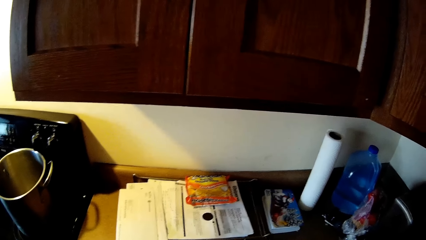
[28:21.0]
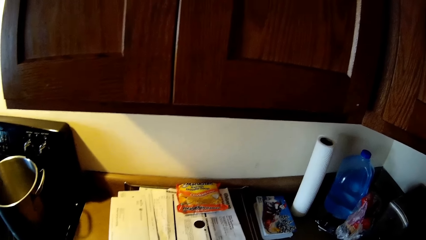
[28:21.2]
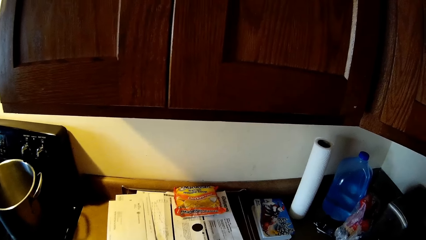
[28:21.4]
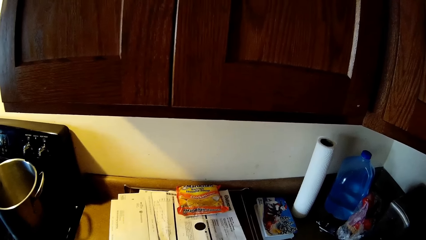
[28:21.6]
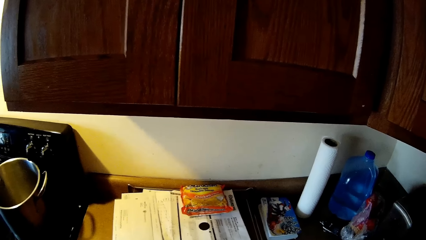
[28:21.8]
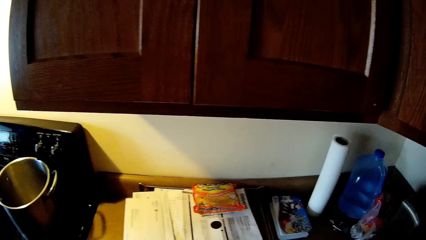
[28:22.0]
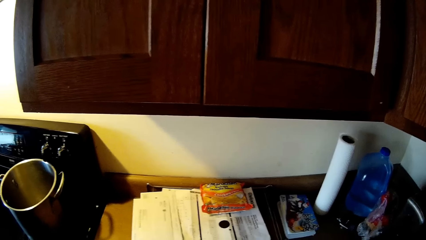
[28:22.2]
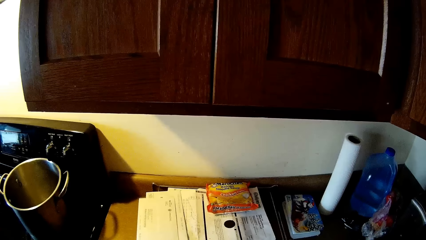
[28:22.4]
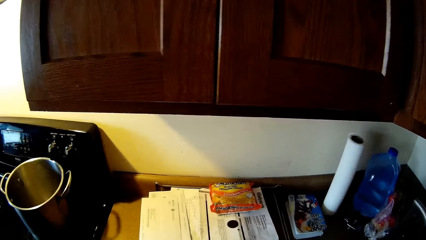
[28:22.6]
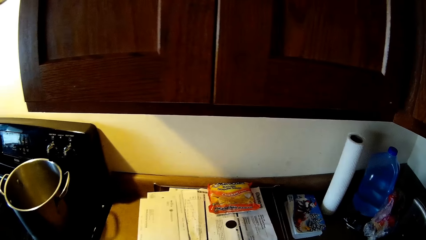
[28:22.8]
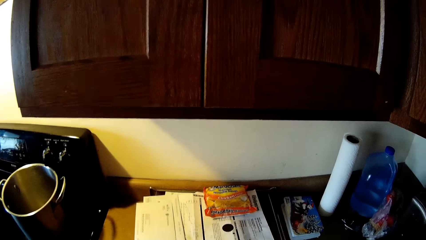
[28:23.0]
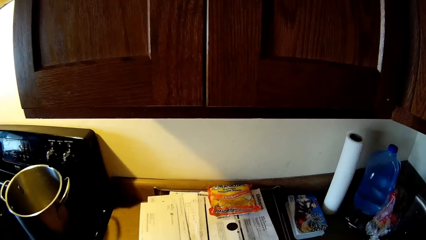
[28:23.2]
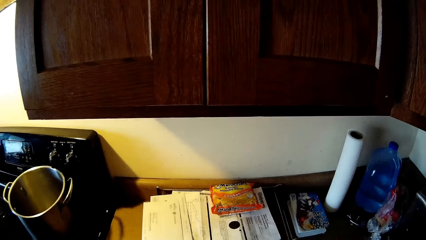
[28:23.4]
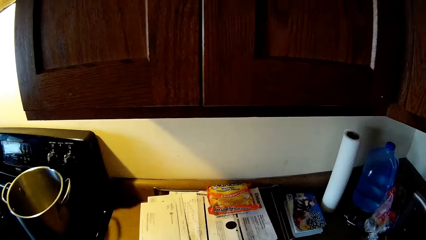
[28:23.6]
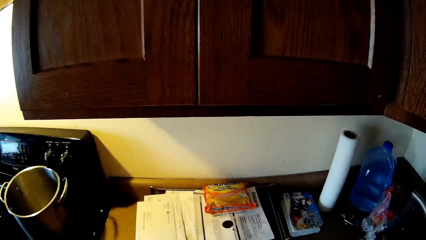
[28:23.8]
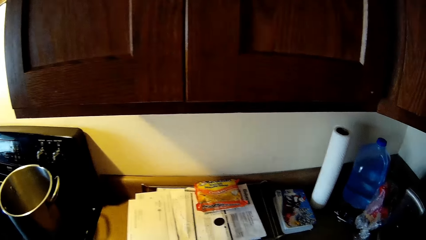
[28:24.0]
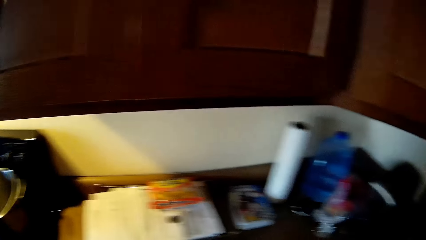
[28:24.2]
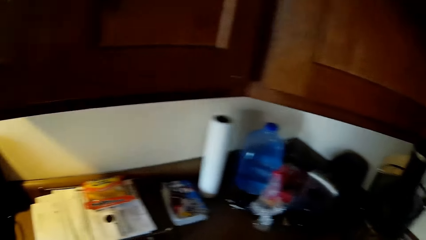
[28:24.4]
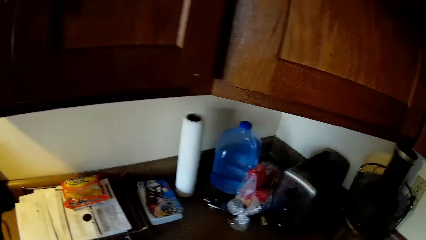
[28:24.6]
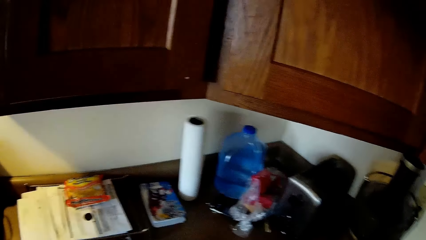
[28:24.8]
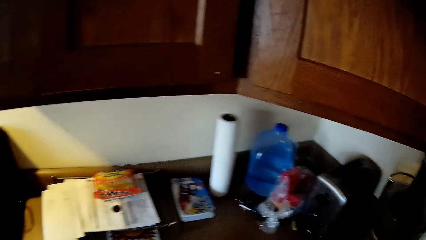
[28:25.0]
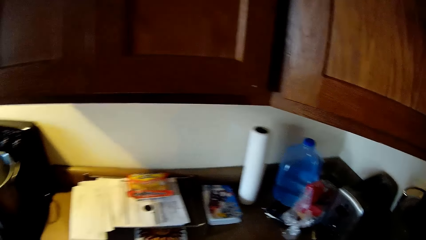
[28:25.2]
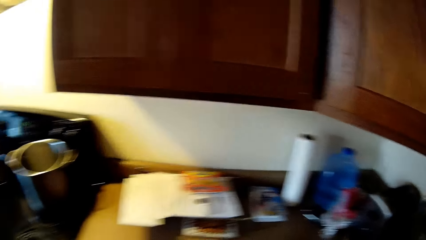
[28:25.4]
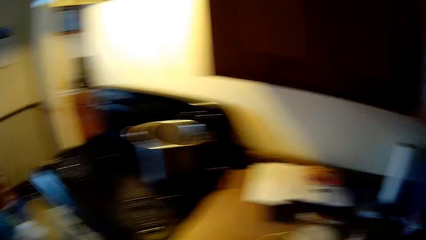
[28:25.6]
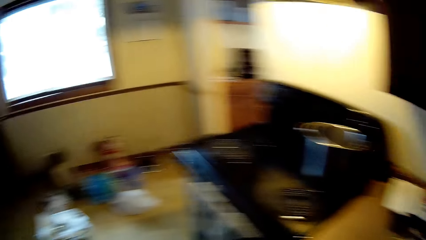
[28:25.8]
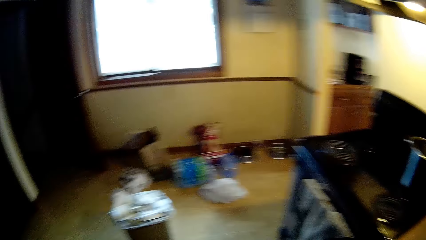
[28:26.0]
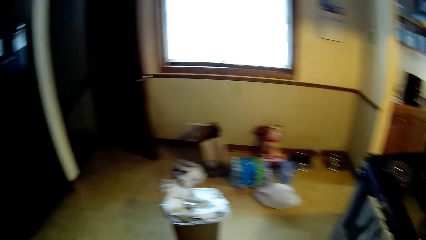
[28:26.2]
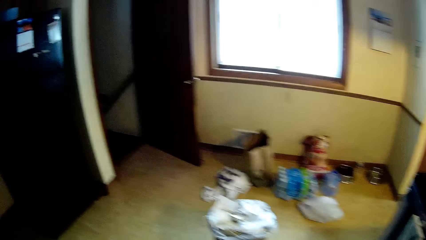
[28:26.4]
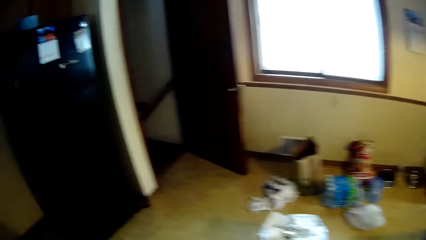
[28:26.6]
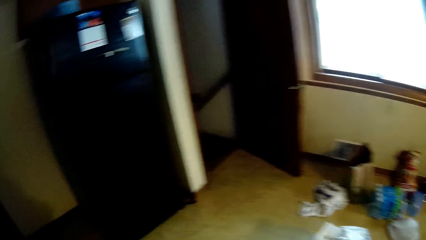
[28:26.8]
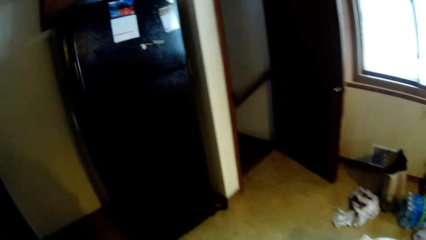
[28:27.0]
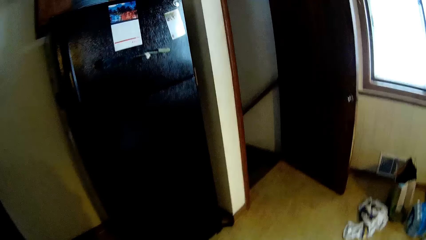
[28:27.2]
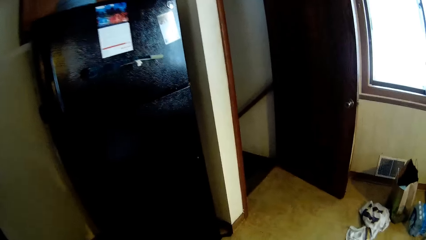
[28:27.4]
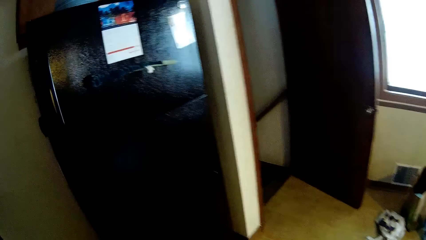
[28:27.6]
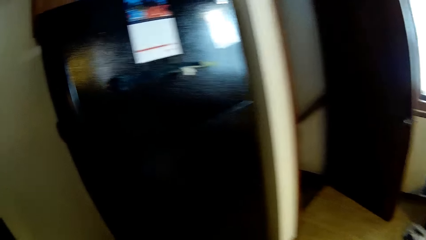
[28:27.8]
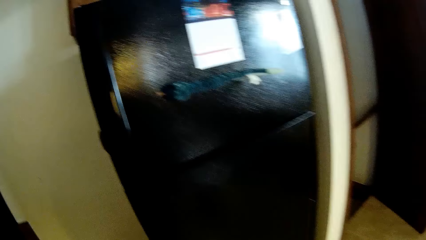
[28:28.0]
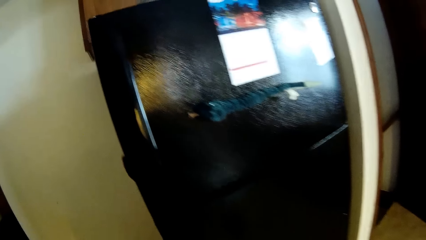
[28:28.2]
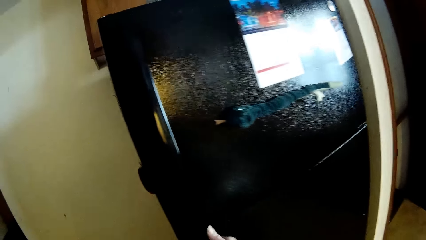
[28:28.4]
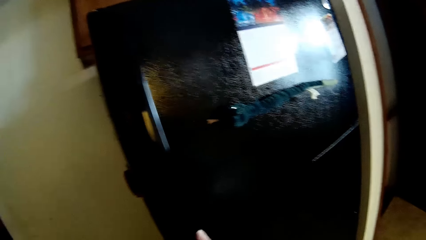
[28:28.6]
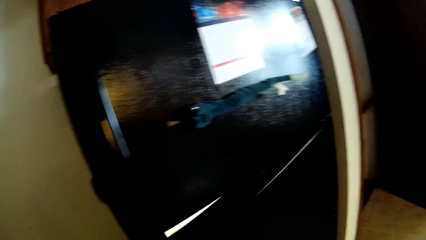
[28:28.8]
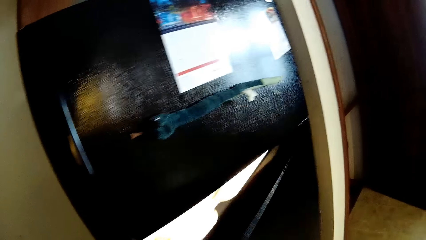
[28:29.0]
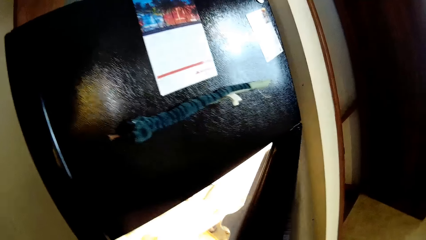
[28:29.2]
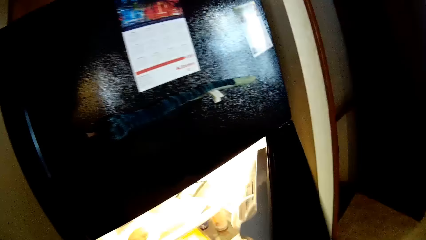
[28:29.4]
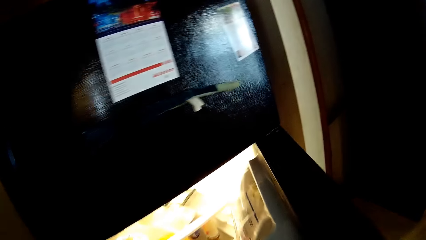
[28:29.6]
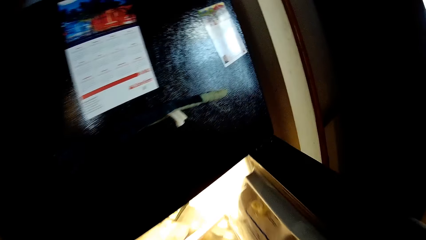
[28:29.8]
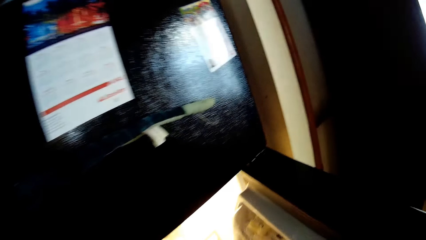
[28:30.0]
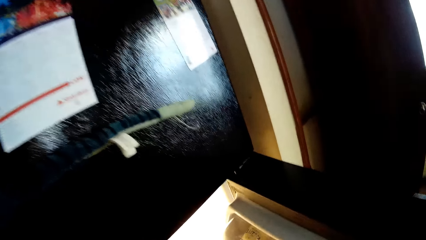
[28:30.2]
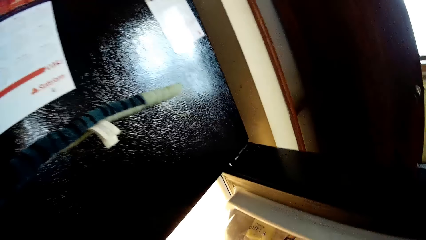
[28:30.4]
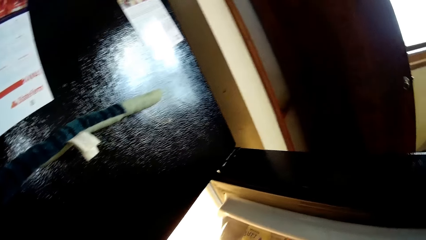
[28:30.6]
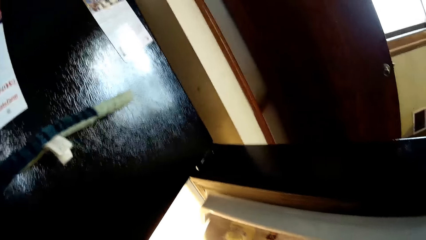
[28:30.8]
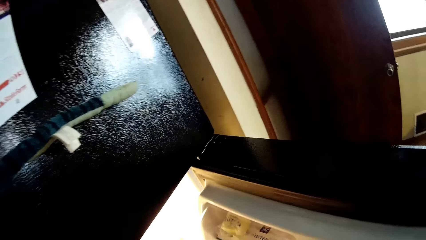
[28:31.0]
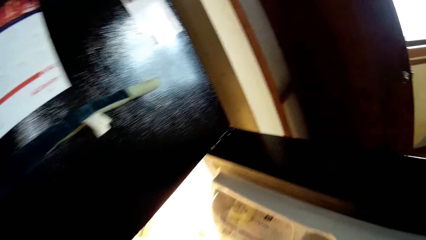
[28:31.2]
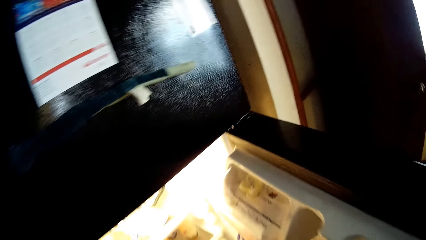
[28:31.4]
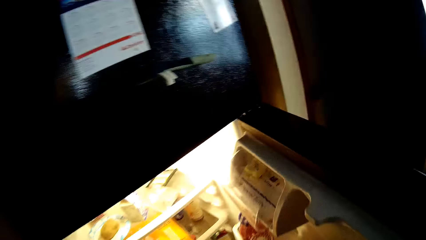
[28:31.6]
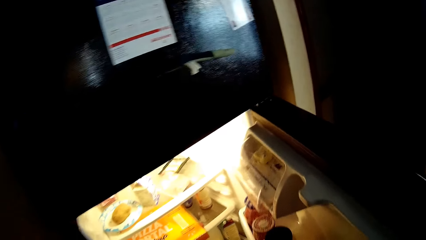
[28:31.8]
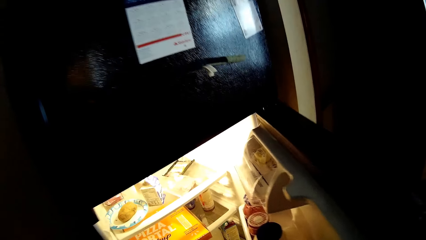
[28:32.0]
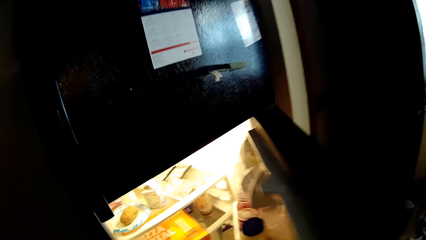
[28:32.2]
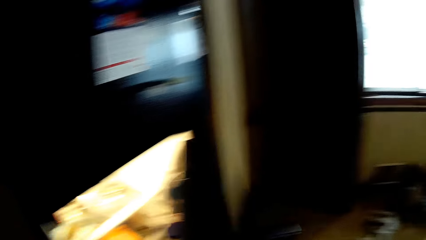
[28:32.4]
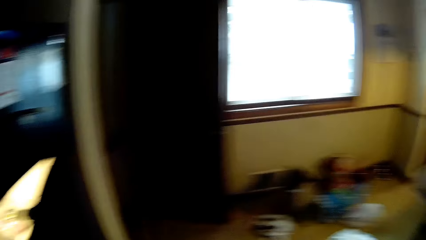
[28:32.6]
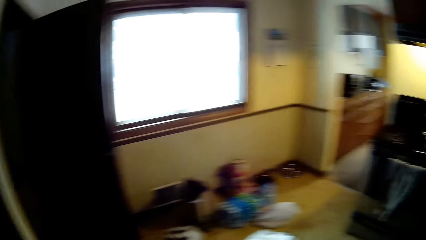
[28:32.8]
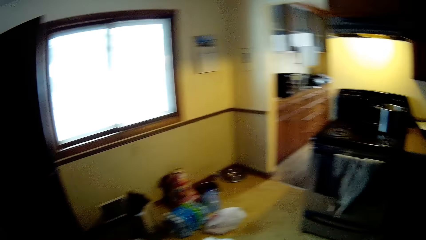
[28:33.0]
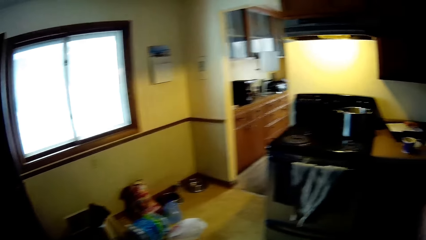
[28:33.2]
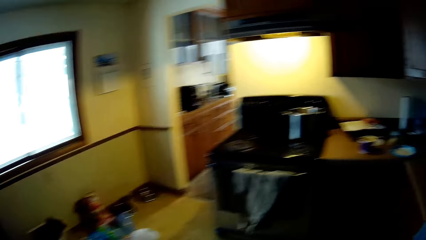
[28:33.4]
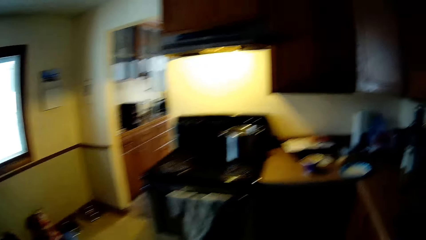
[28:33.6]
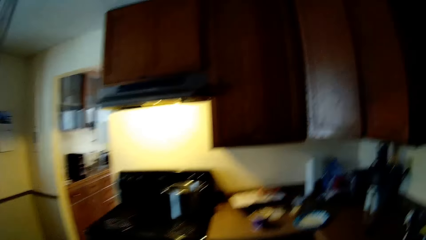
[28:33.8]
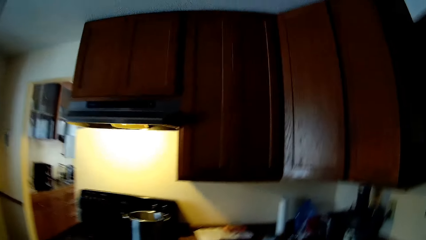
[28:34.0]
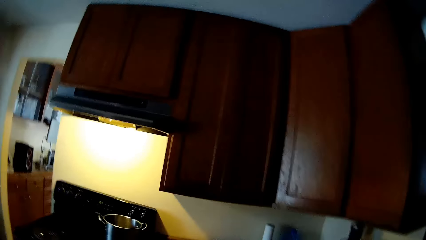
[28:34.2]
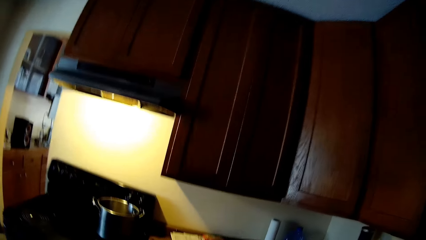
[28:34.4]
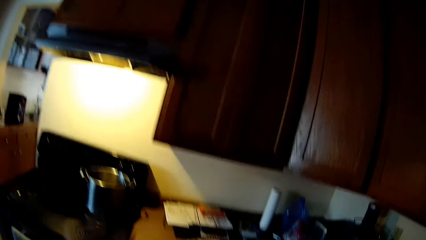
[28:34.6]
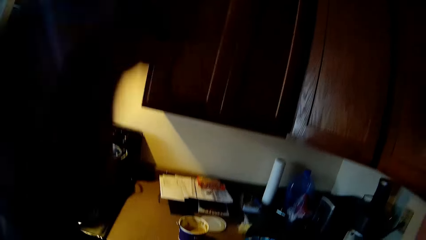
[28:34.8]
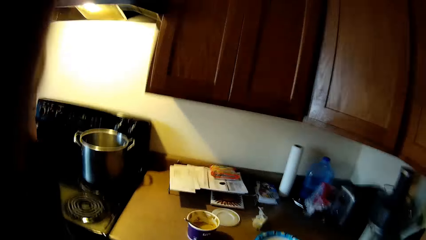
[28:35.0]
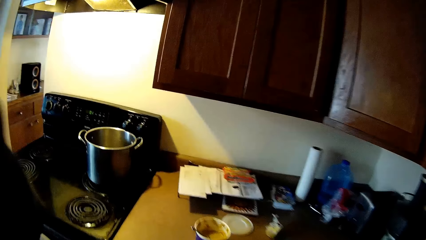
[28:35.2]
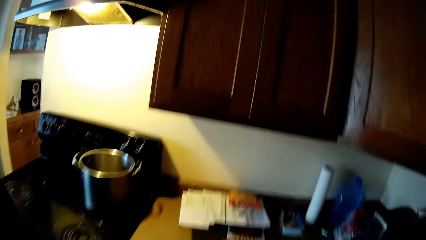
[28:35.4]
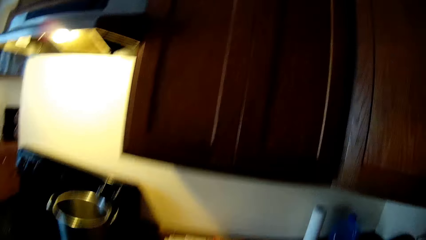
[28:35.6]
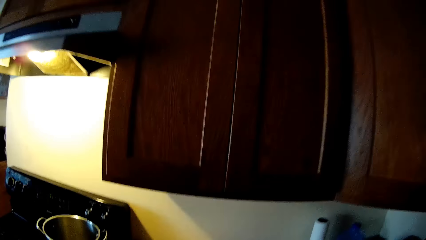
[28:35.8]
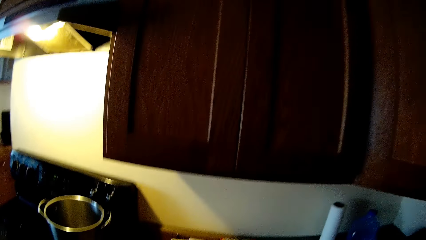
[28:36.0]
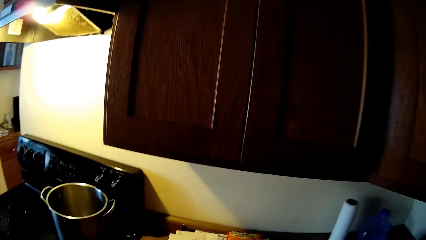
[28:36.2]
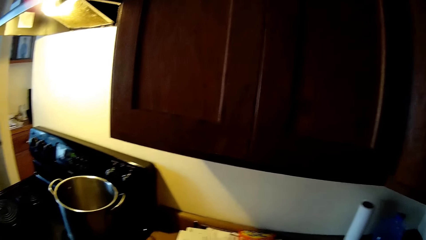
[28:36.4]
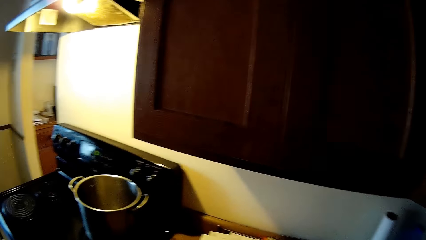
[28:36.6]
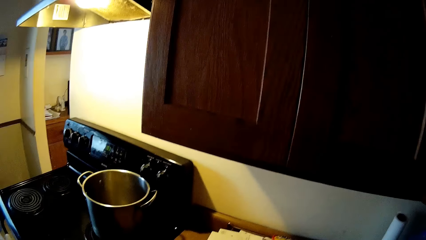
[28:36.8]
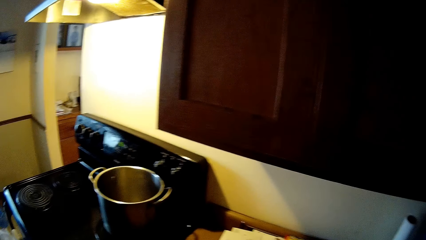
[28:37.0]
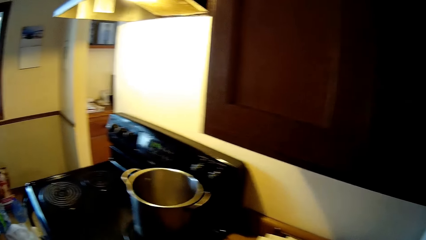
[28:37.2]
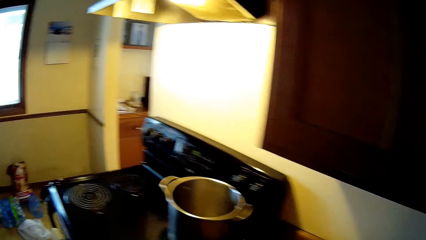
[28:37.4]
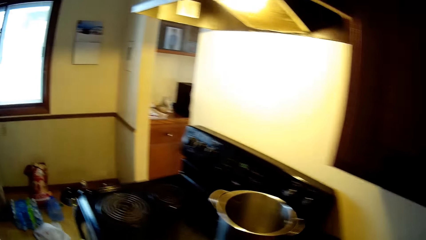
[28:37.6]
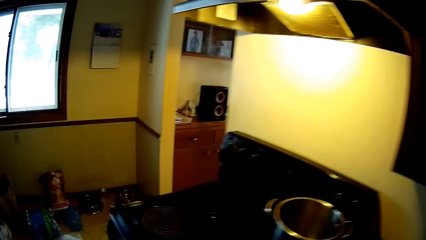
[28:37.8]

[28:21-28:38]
The camera wearer walks towards the refrigerator. He opens the refrigerator with his right hand. He closes the refrigerator with his right hand. He walks towards the gas cooker. He lifts his left hand to his face. He adjusts the camera.
